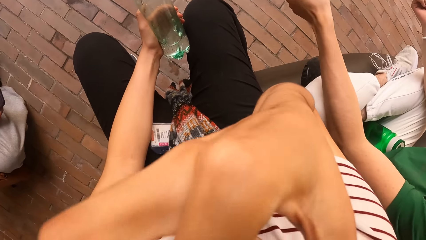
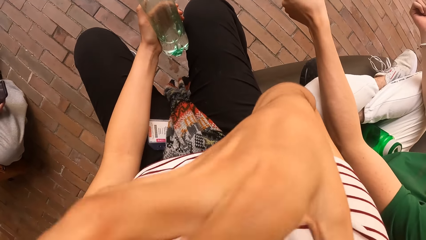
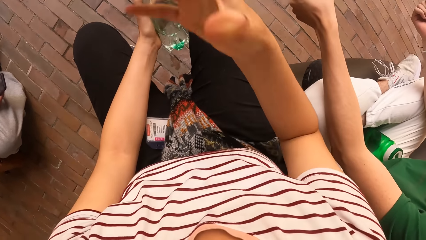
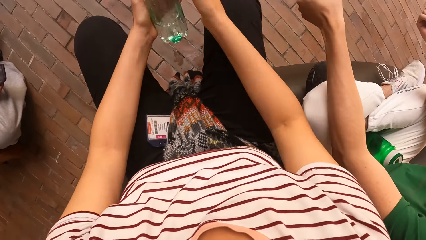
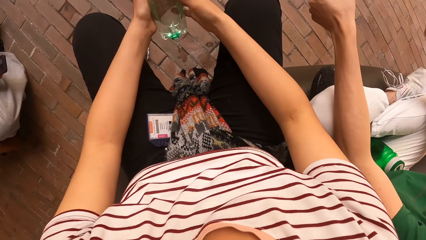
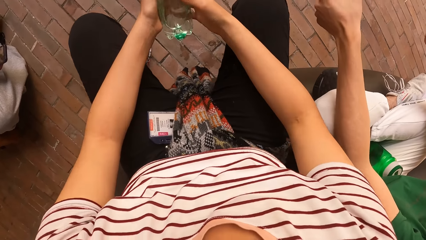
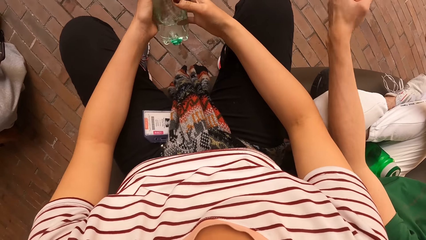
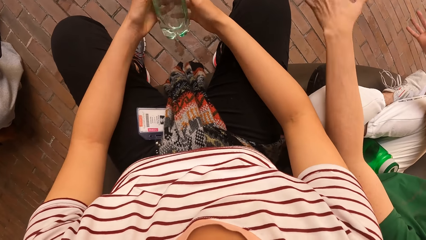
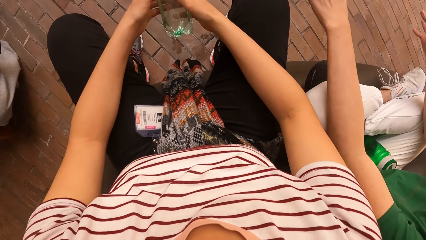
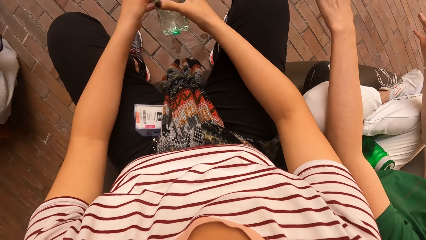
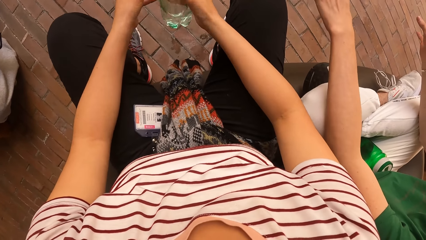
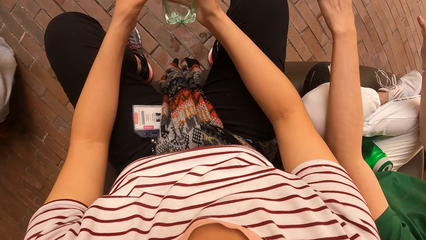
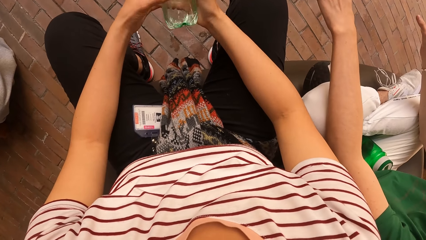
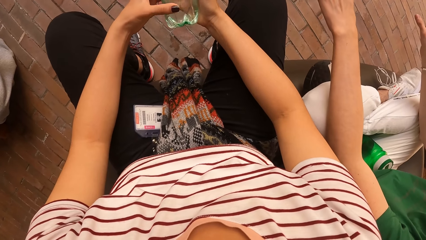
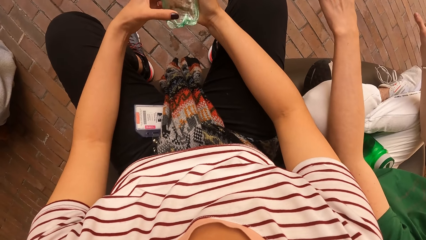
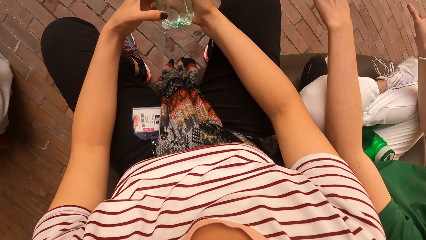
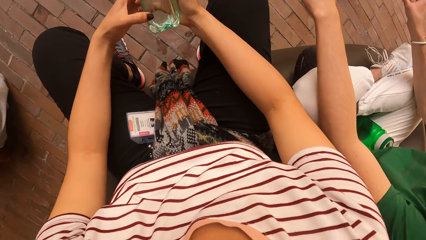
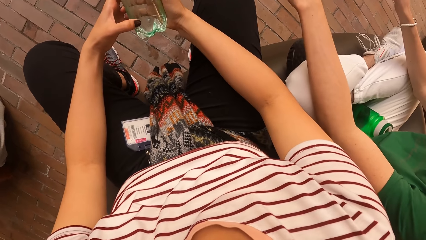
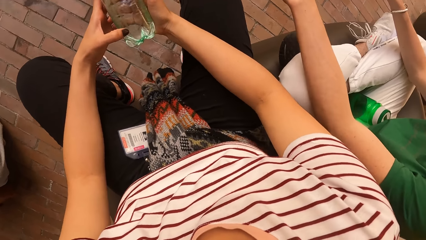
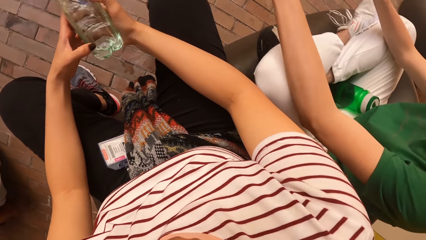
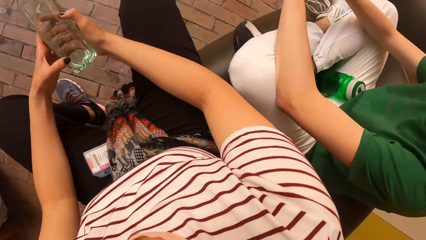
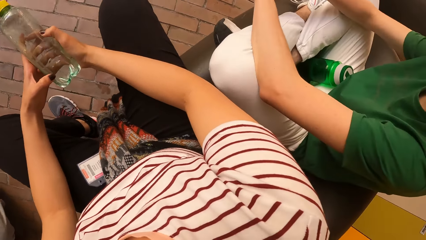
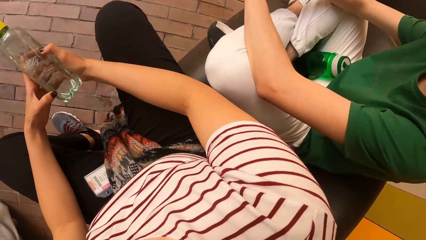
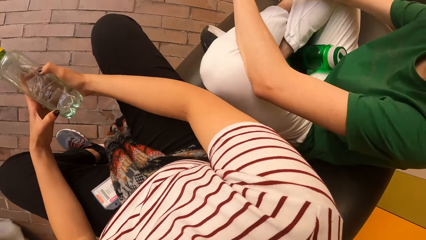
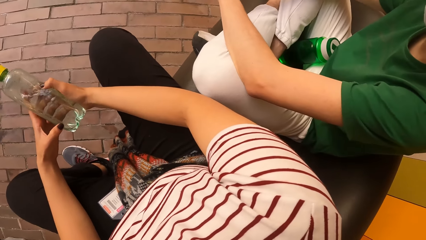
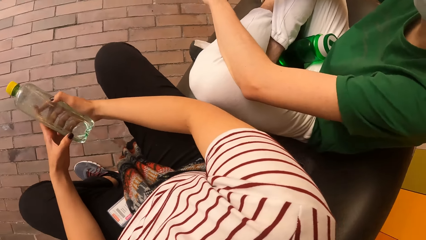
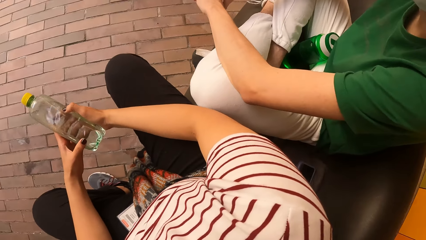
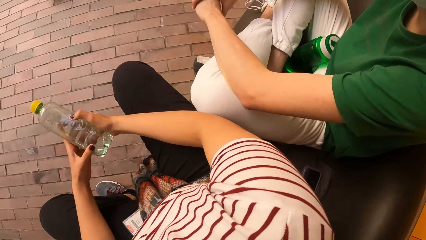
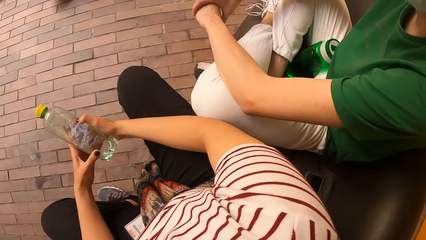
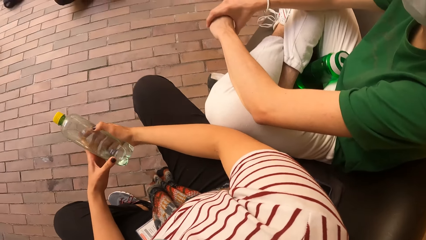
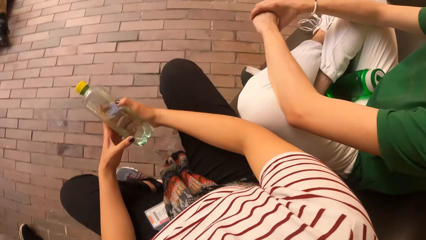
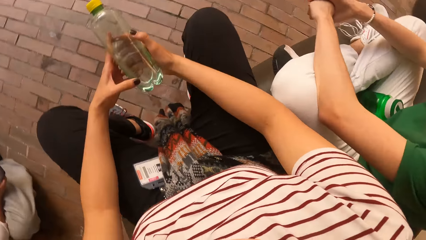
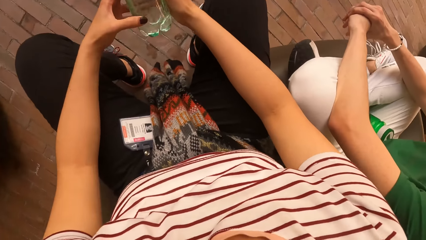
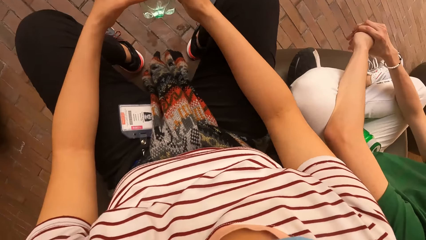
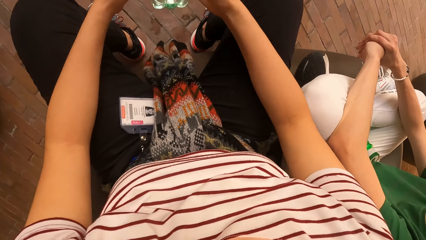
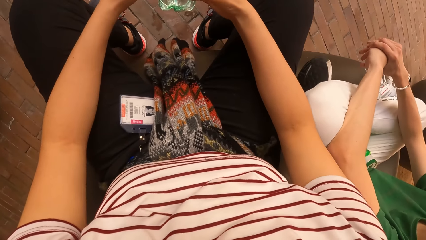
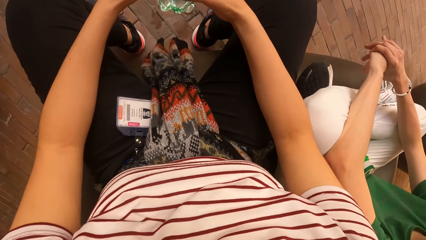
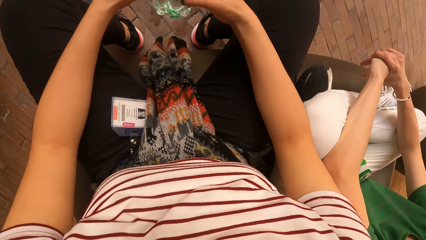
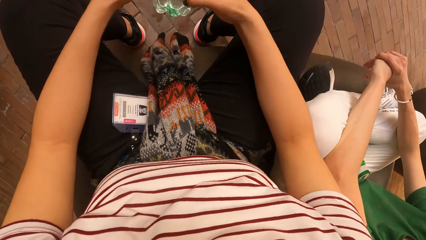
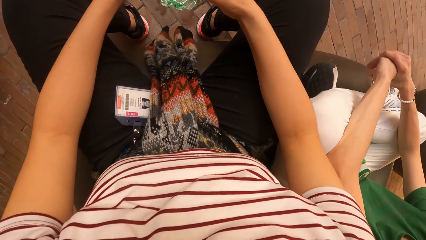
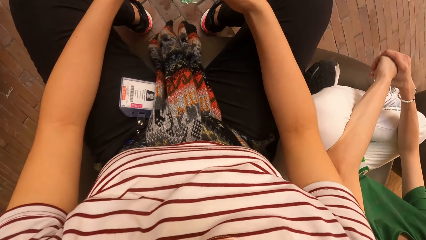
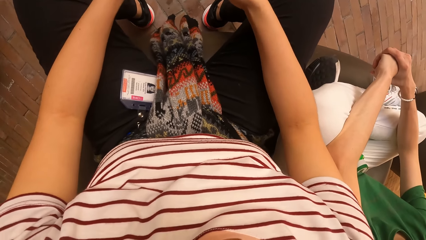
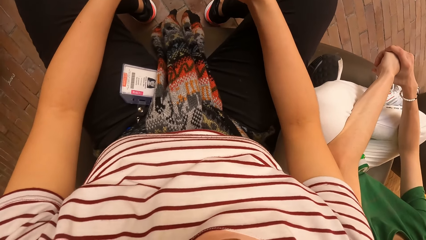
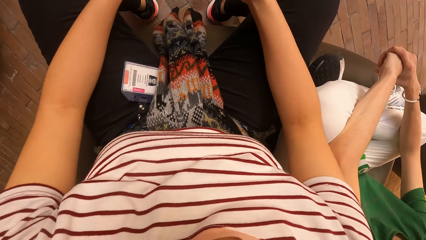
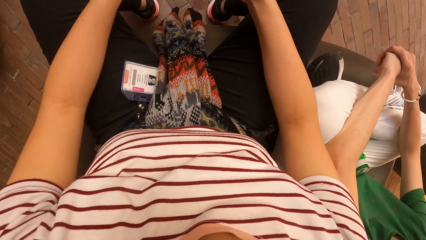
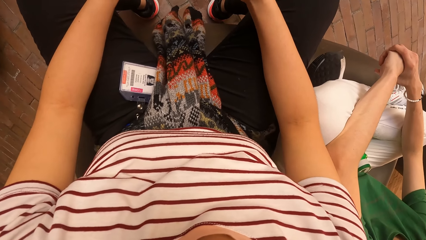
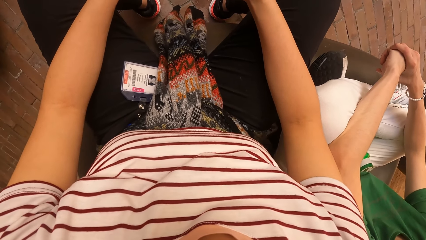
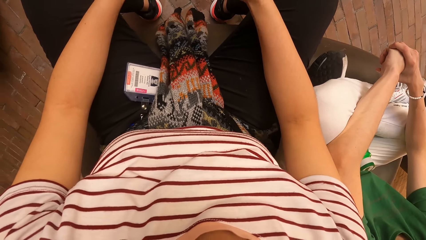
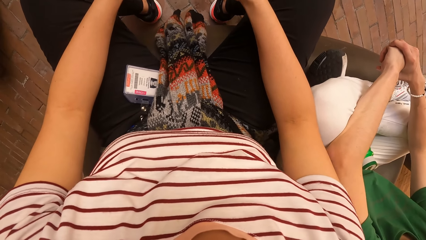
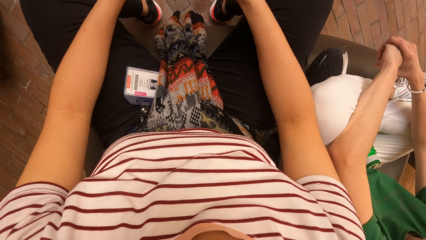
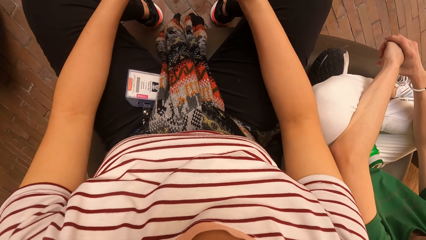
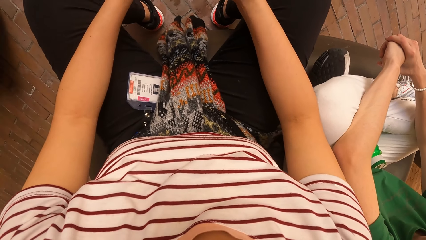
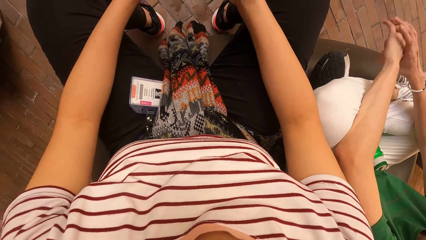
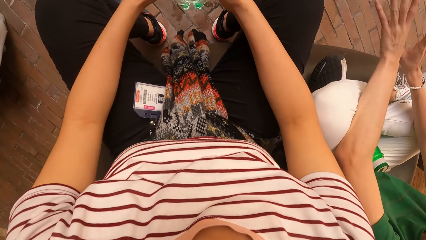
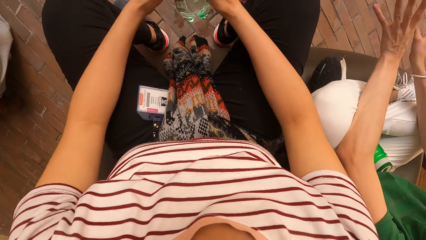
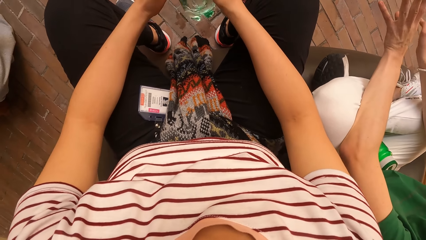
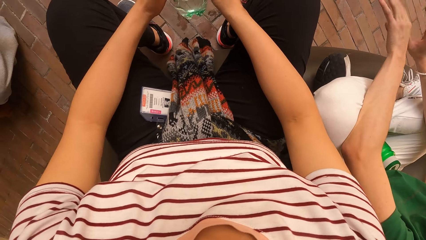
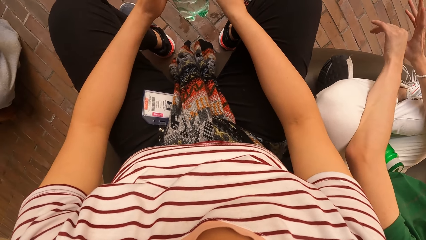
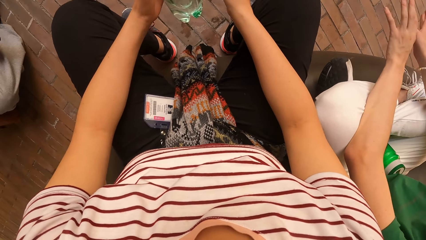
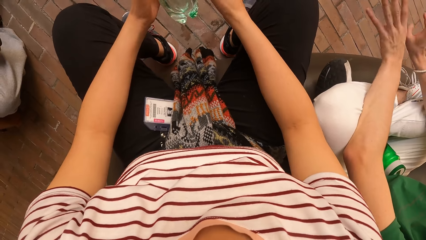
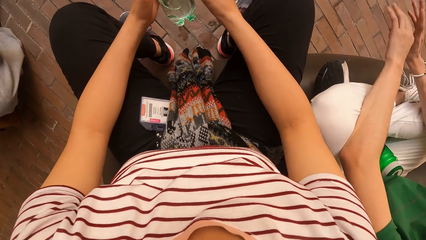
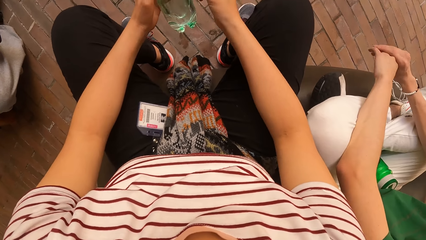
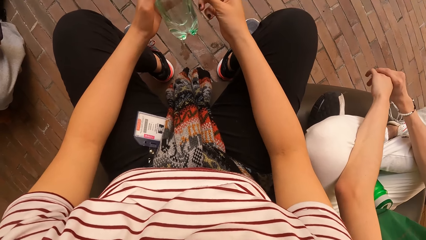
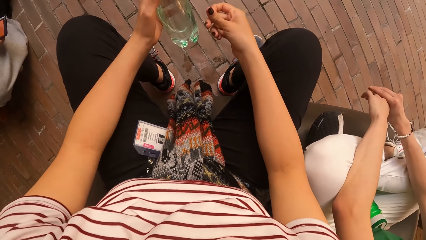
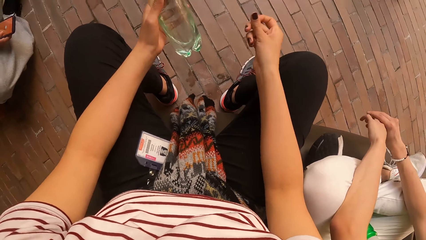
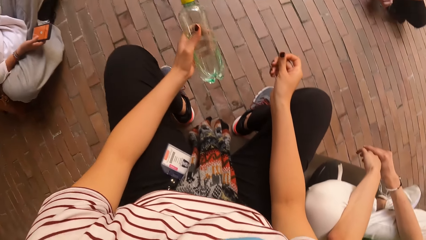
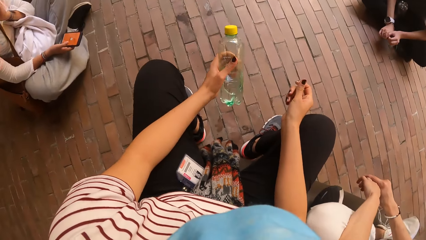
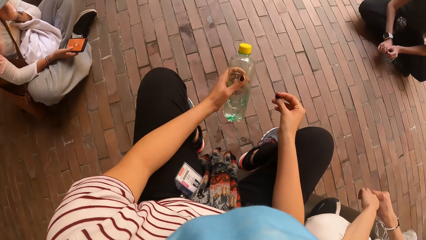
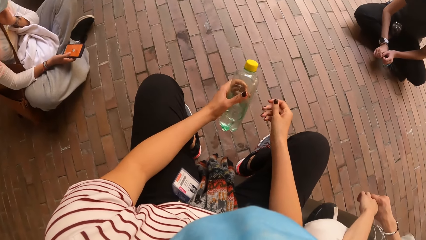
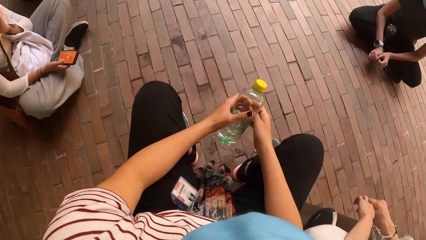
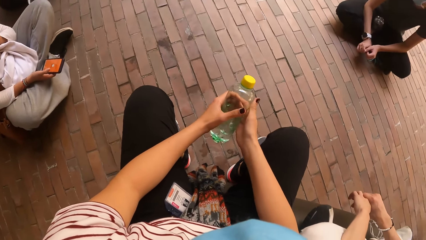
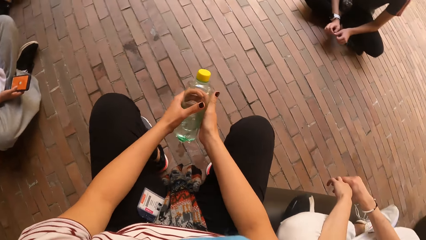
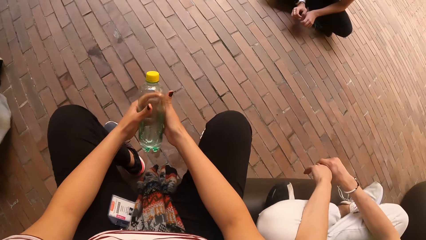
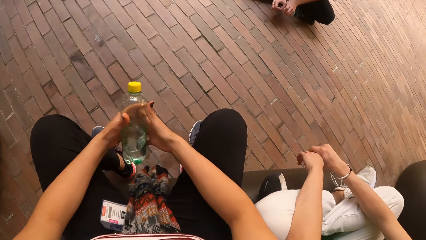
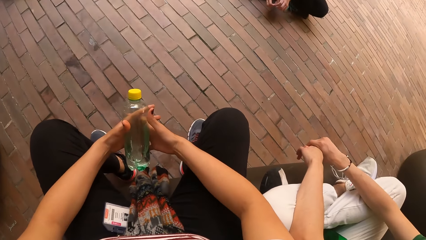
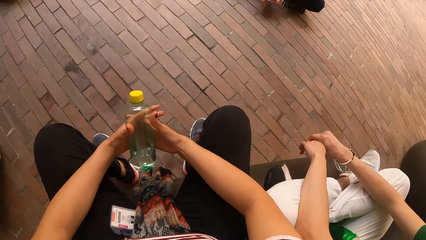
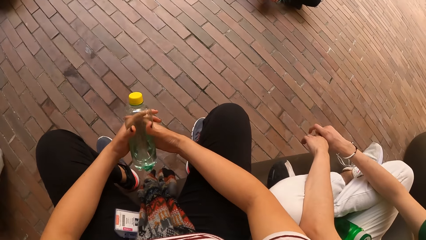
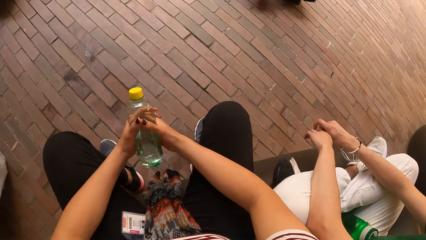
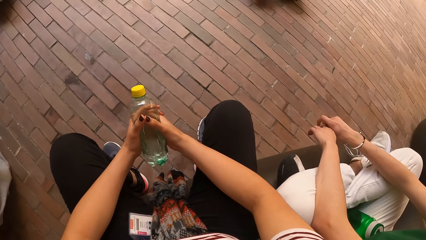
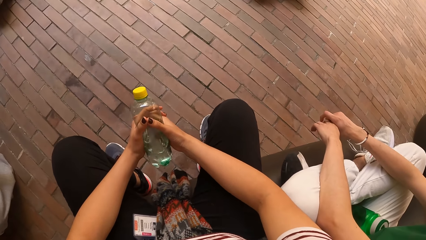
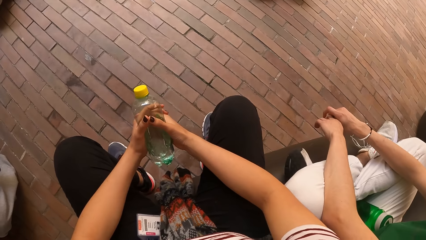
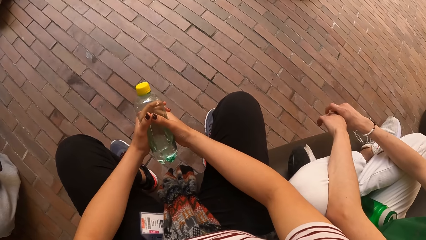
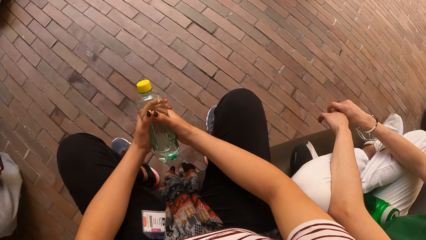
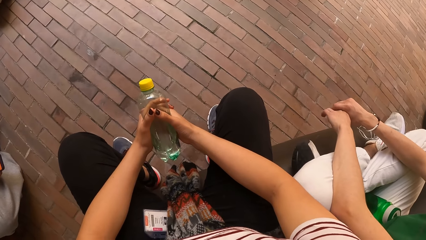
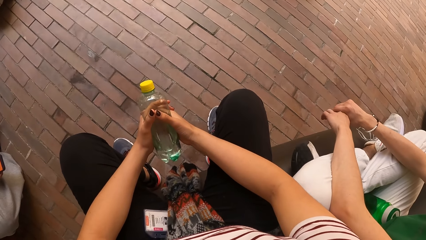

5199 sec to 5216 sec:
The camera wearer withdraws her right hand from something. She holds the water bottle with both hands. She turns around the room. She holds the bottle with her left hand. She holds the bottle with both hands.
